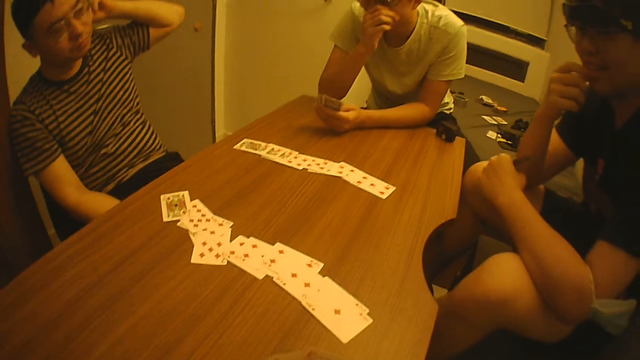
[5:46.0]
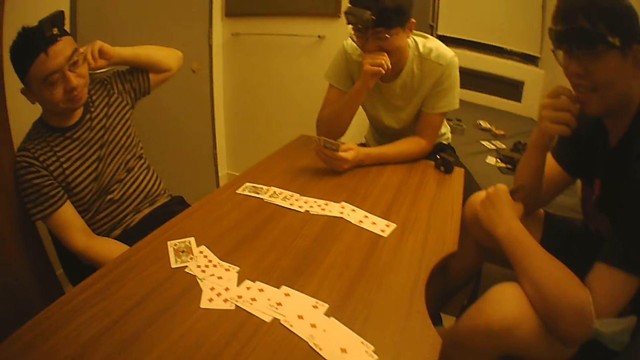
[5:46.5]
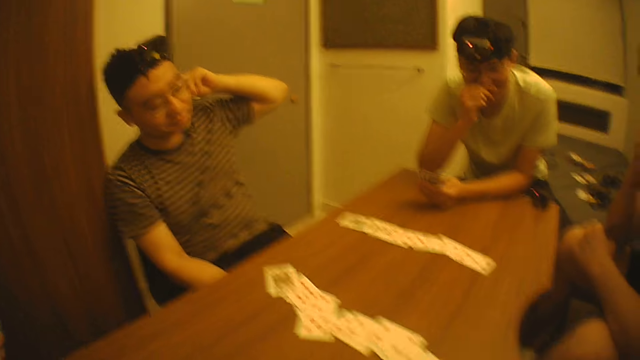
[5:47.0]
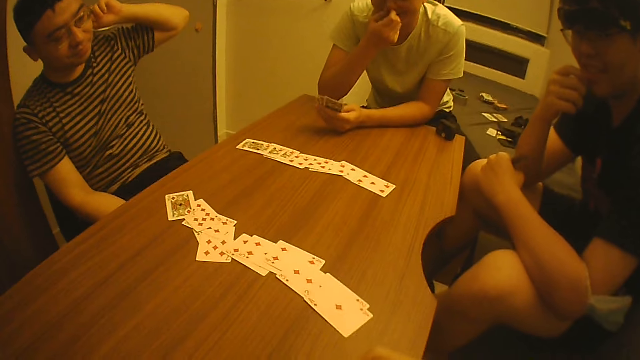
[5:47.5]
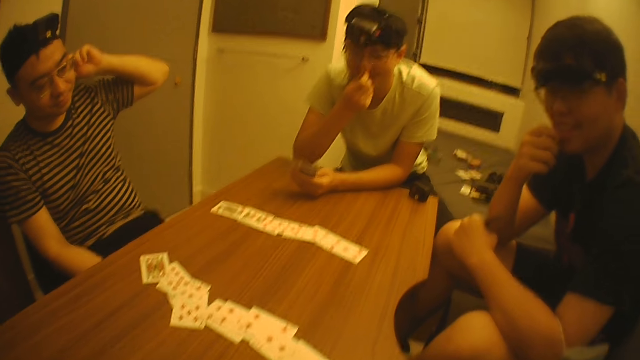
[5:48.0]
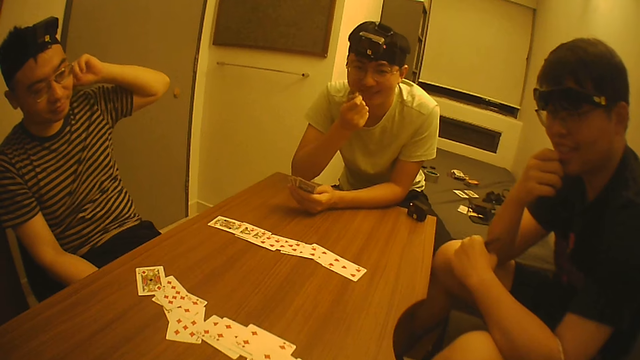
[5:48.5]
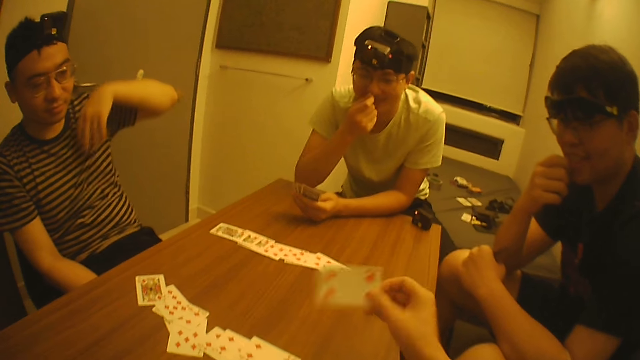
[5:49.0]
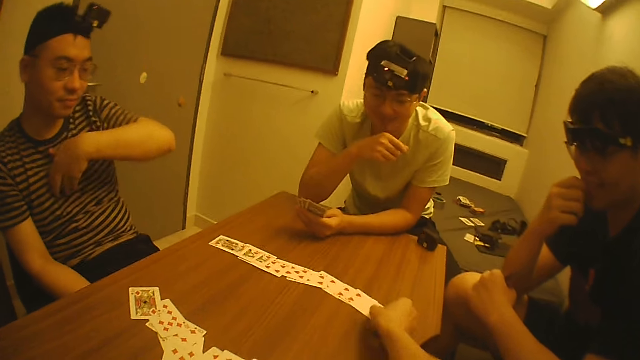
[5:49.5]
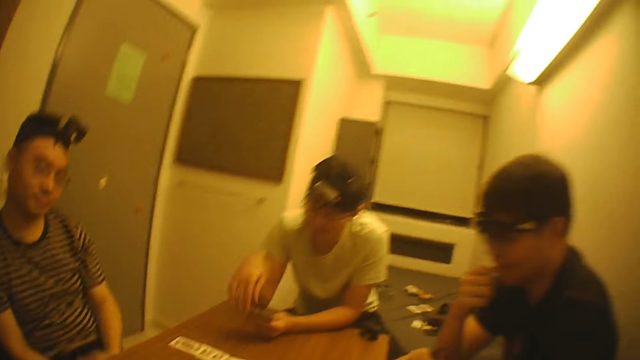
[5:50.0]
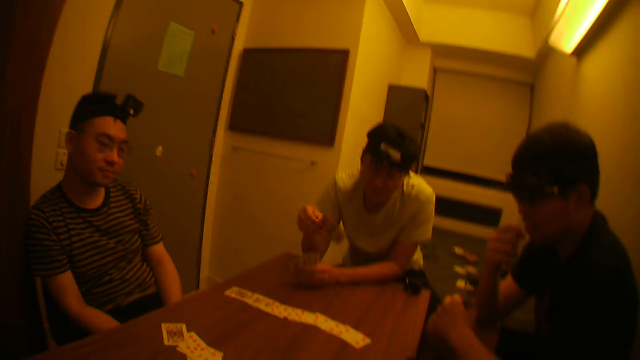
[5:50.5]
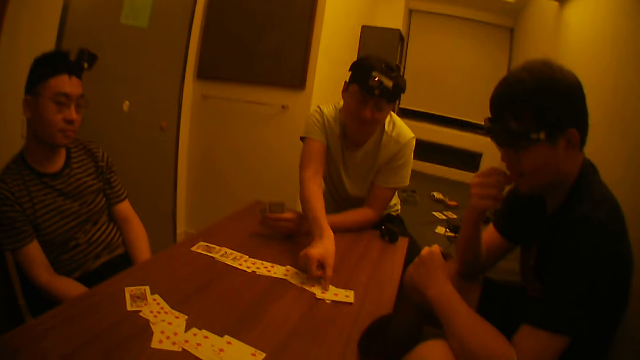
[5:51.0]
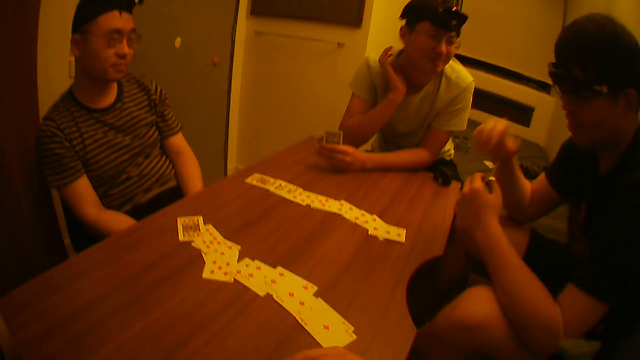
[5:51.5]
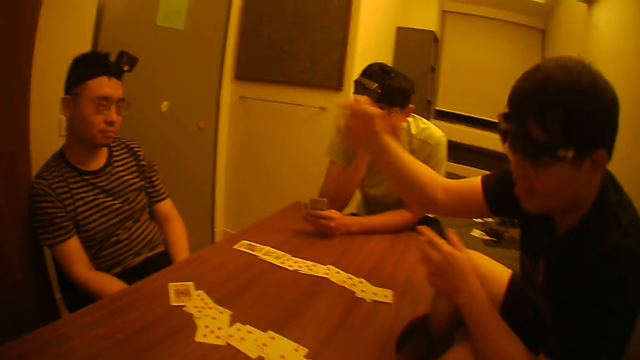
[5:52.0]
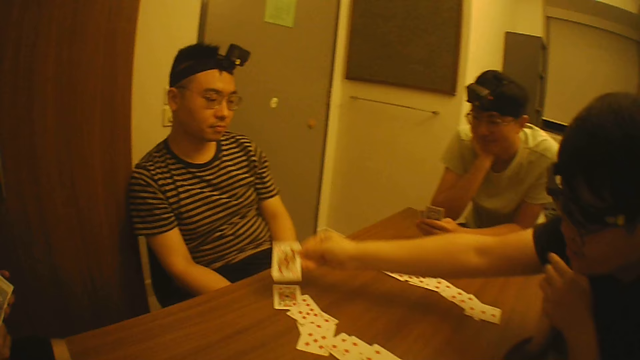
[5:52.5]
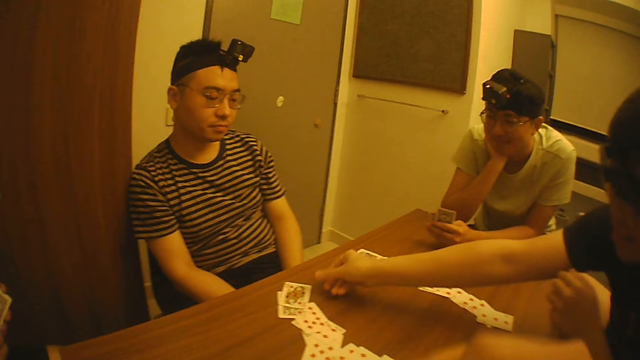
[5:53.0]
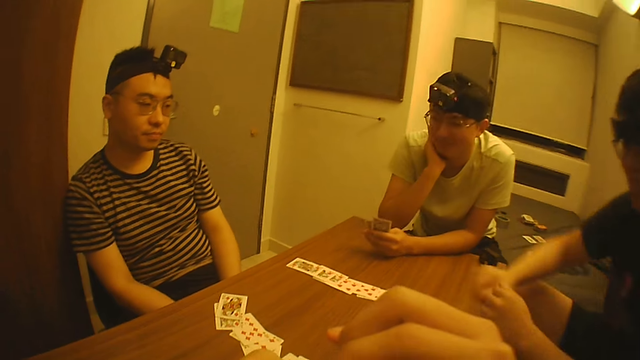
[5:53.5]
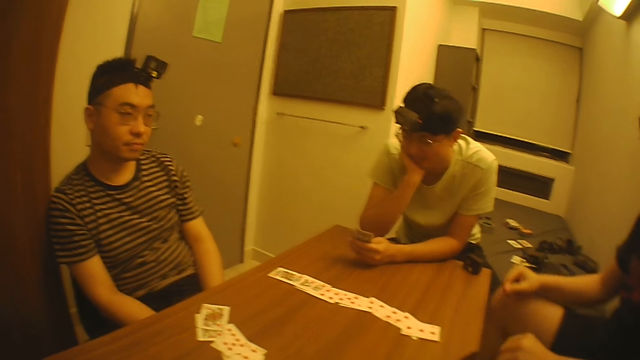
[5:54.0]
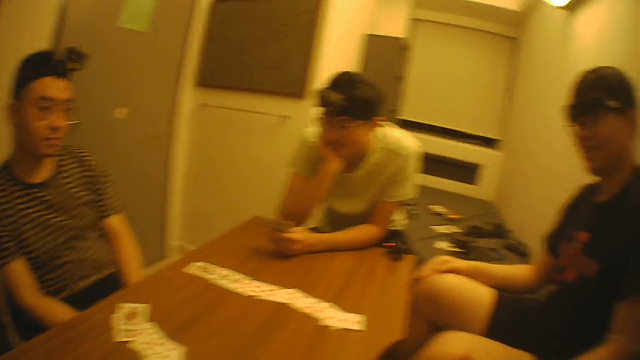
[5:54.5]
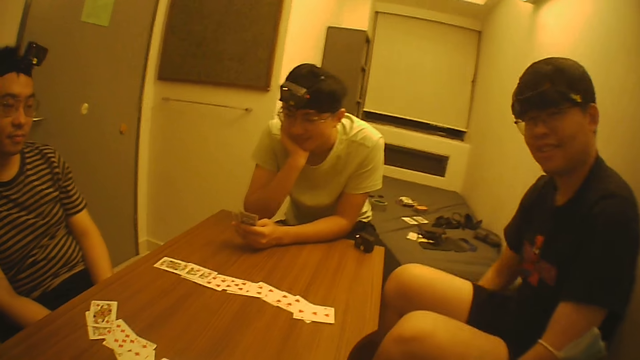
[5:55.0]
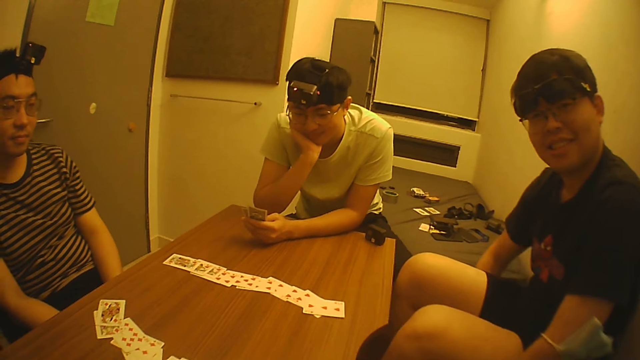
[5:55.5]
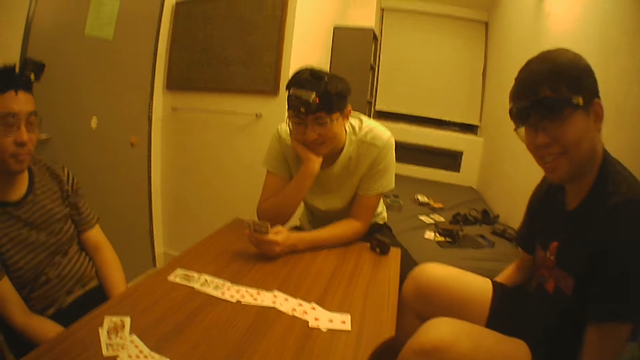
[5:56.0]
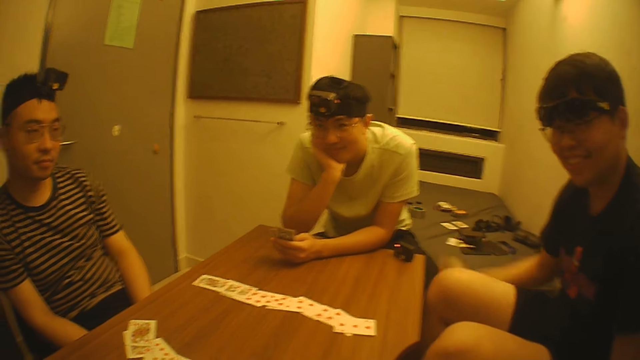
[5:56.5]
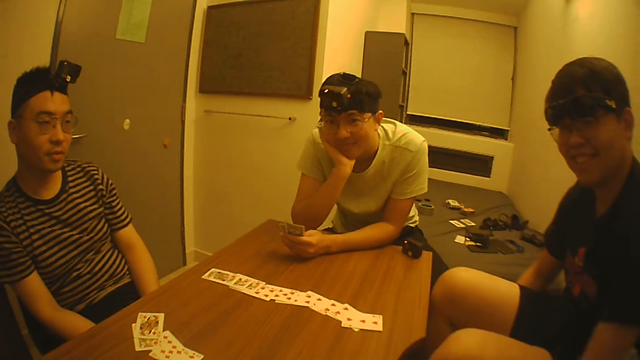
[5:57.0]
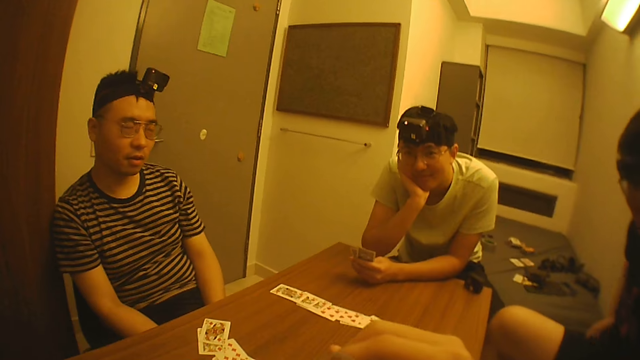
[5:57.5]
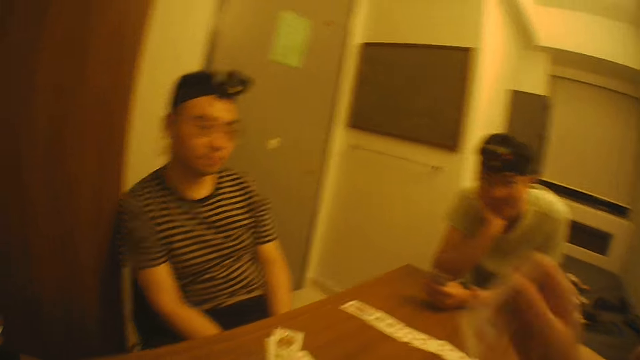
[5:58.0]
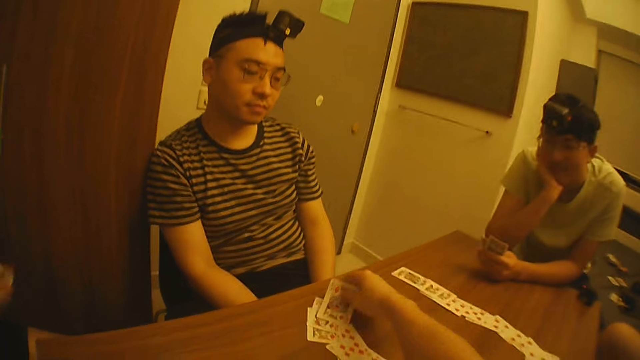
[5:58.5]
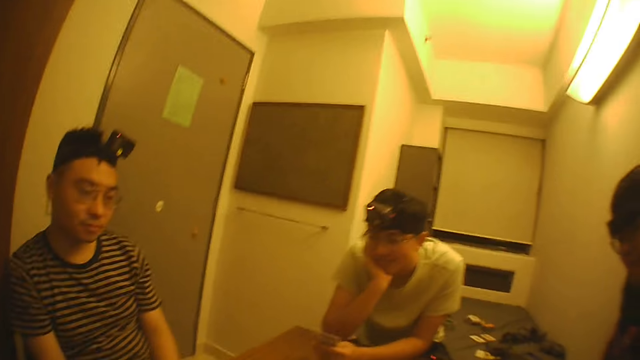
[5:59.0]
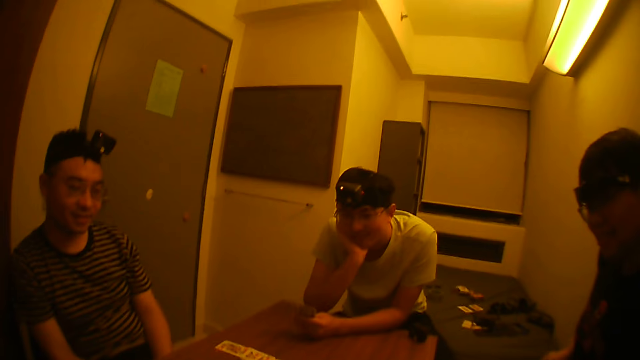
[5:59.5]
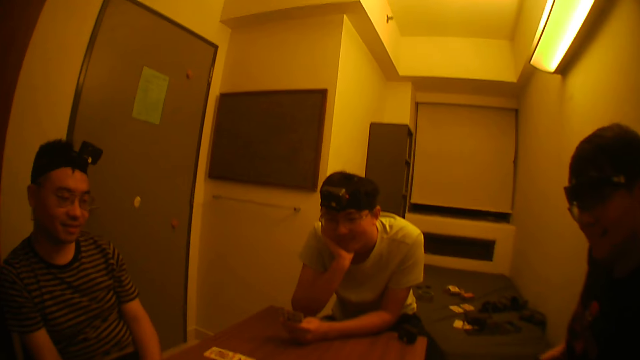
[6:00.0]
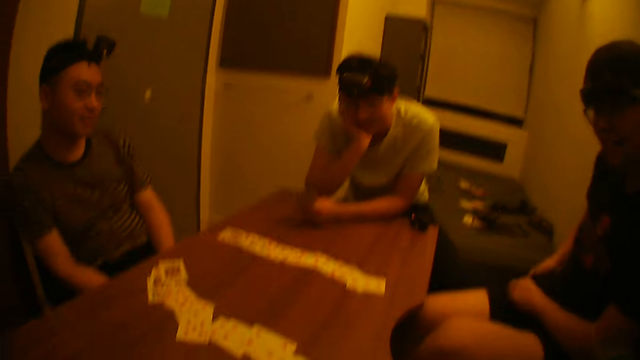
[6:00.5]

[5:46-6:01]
The camera wearer does something in the ear with his hand. He puts another card on the table with his right hand and drops his hand. A man places a card on the table and holds his cheek with his hand. Another man places a card on the table and looks aside. The camera wearer interacts with a man. The other man lifts his hand. The camera wearer puts another card on the table with his right hand.

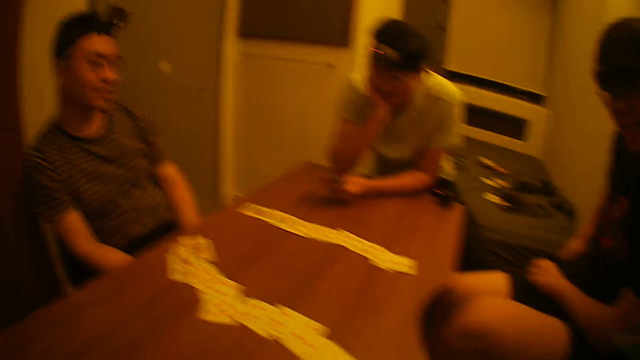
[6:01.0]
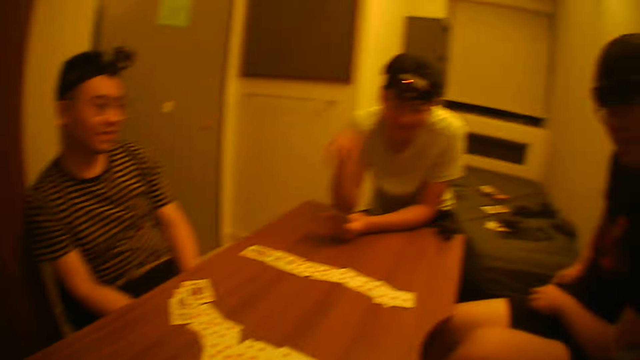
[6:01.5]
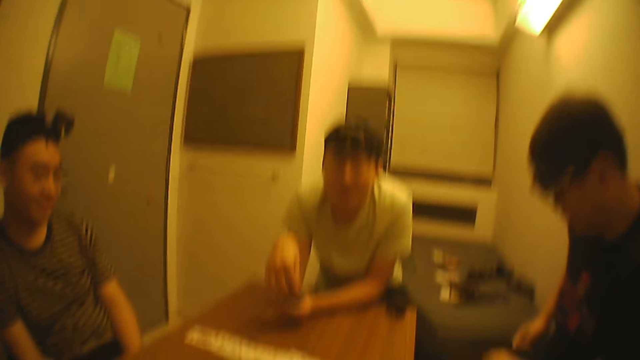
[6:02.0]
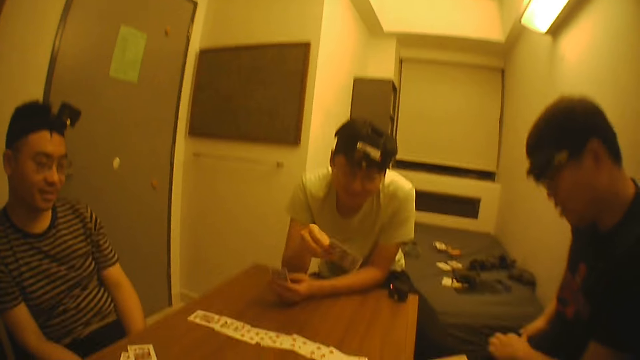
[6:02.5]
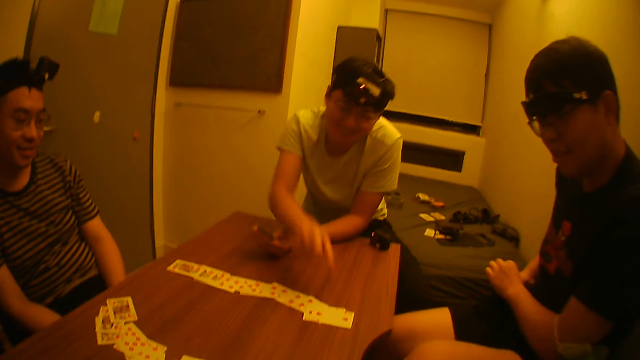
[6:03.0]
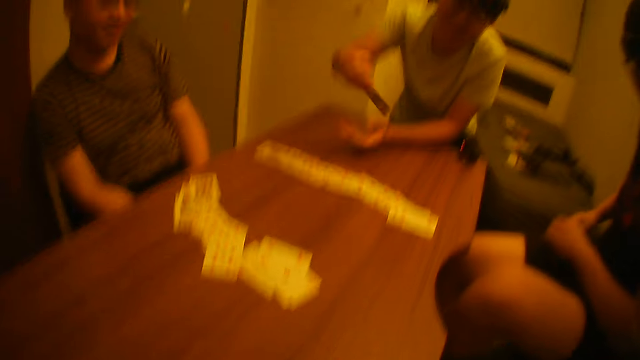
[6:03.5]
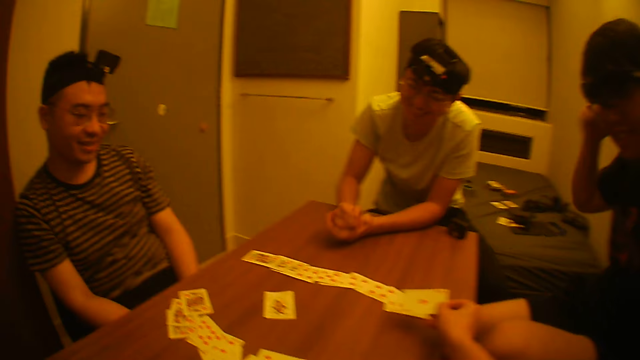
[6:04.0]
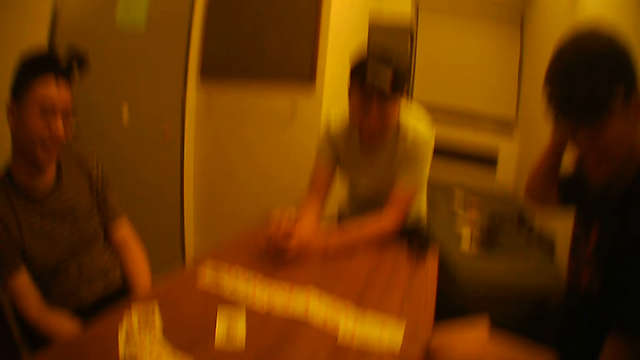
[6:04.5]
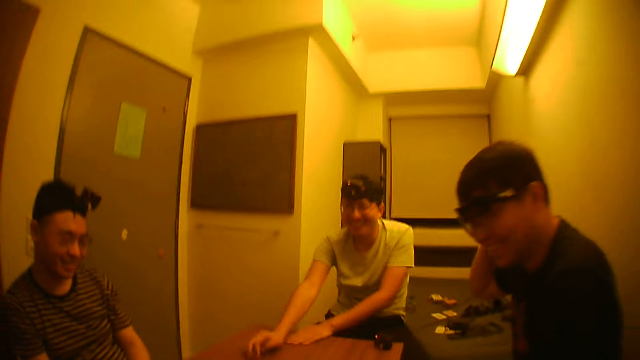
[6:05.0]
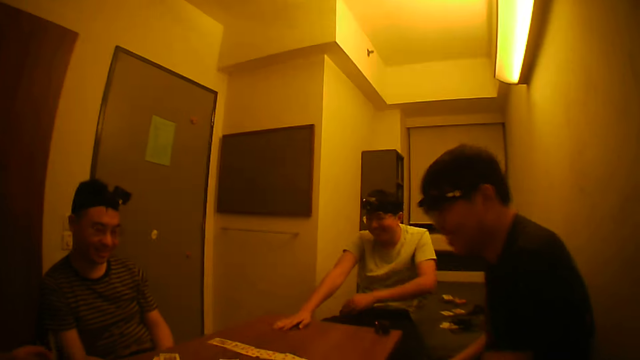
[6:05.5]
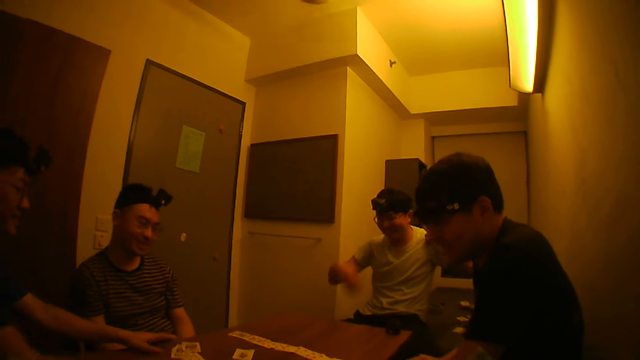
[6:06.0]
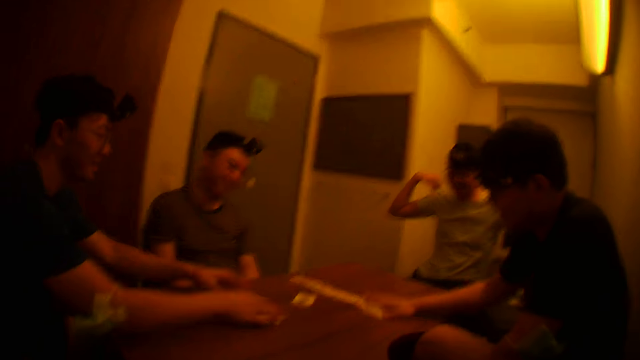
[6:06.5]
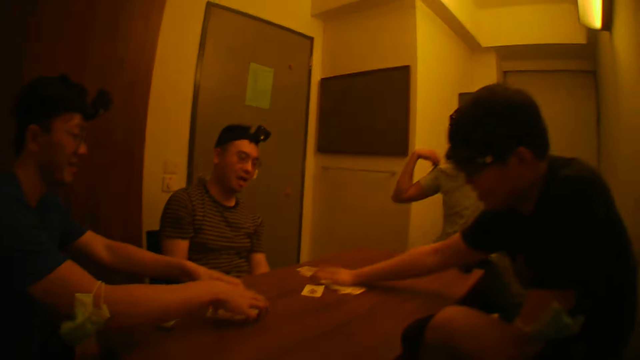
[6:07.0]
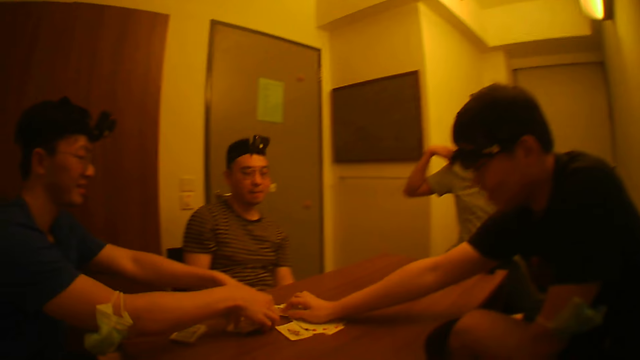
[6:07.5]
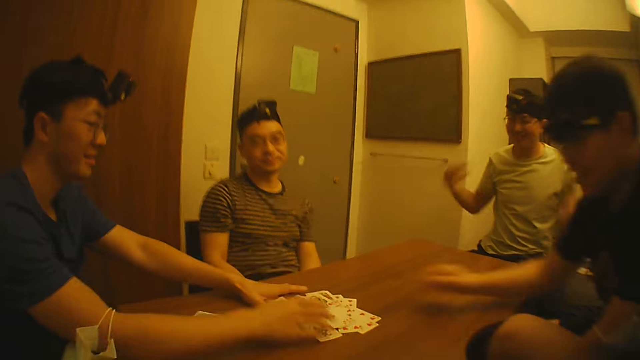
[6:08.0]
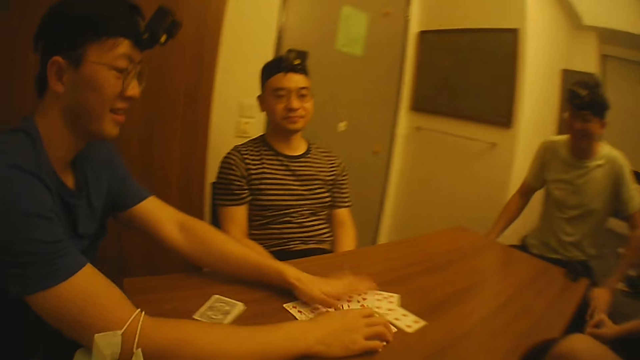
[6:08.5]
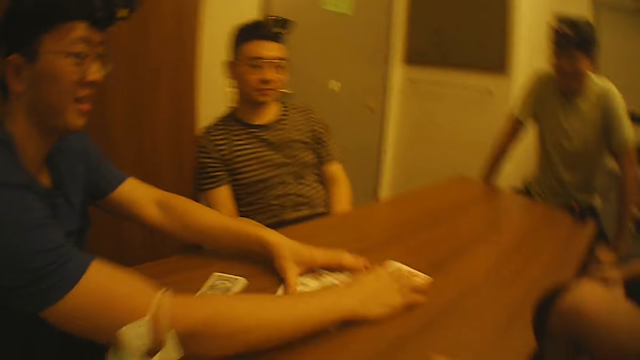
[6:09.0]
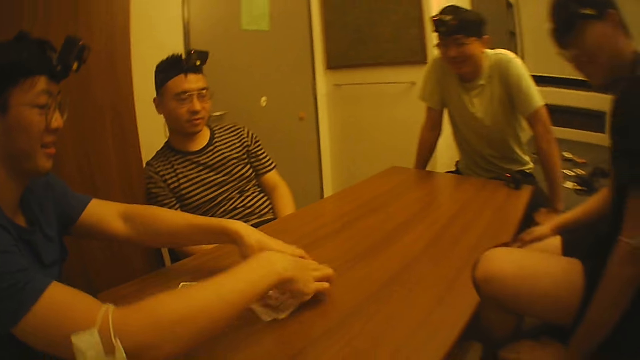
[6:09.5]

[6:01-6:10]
A man picks a card from the hand and places the card on the table. Another man holds his cheek with his hand. The first man stretches. Another man packs the cards on the table with his hands. The second man adjusts the cards on the table with his right hand. The camera wearer assembles the cards on the table.
